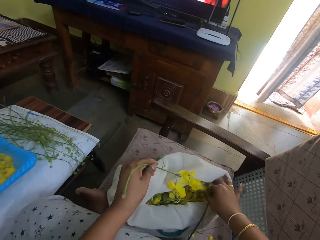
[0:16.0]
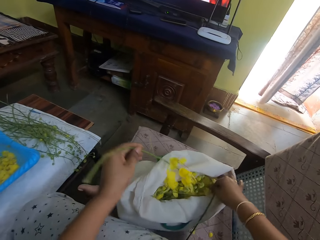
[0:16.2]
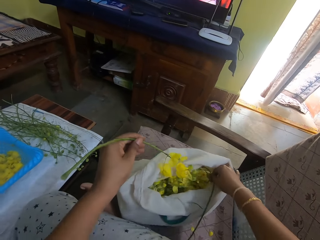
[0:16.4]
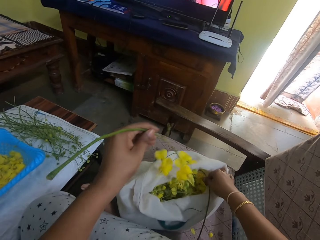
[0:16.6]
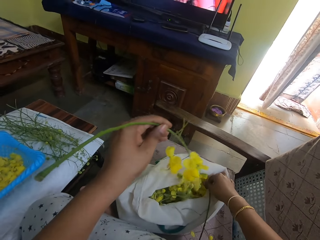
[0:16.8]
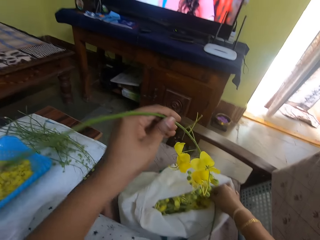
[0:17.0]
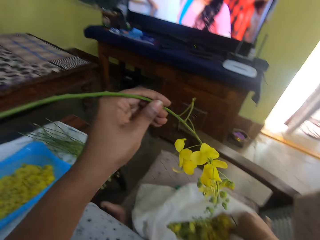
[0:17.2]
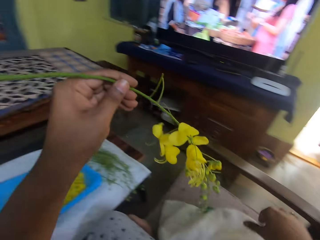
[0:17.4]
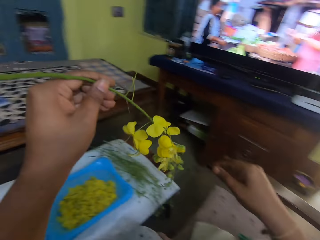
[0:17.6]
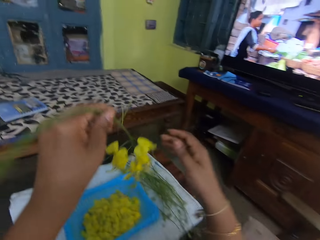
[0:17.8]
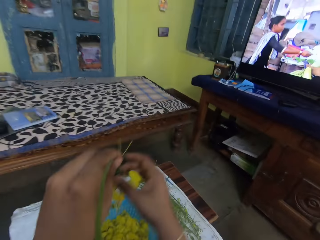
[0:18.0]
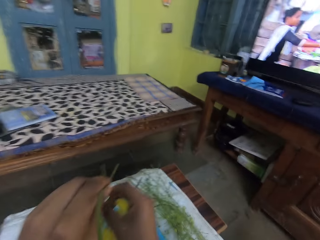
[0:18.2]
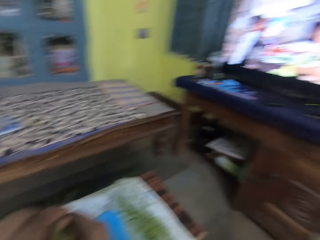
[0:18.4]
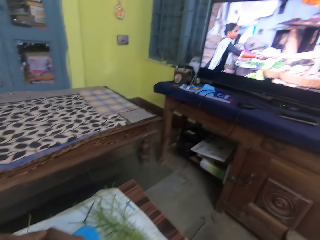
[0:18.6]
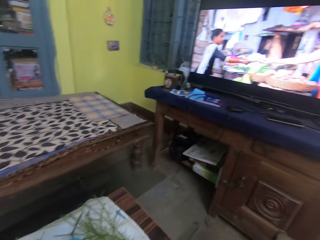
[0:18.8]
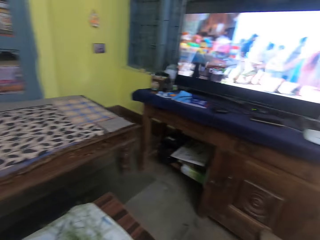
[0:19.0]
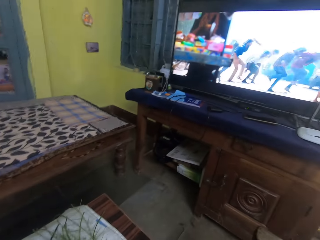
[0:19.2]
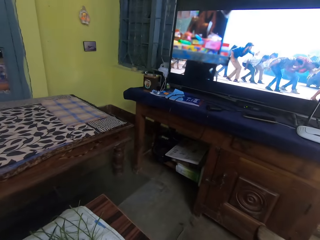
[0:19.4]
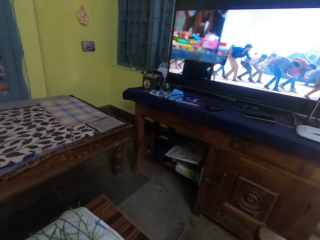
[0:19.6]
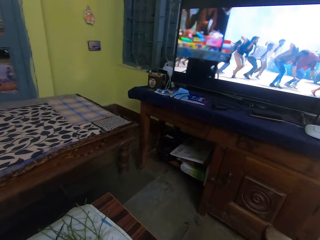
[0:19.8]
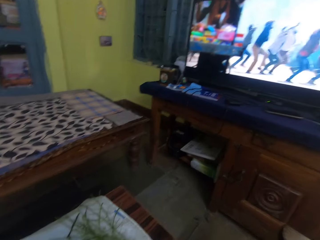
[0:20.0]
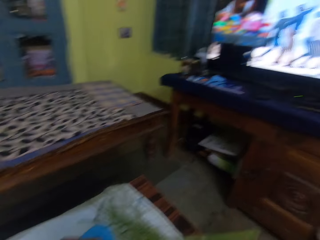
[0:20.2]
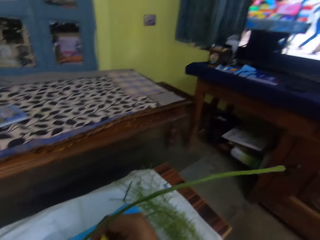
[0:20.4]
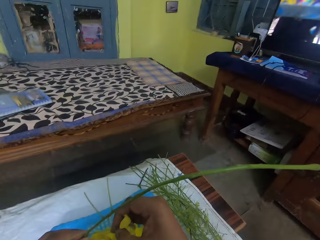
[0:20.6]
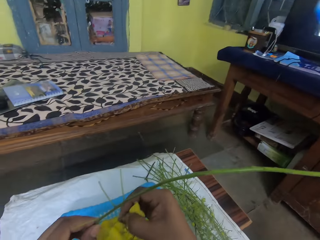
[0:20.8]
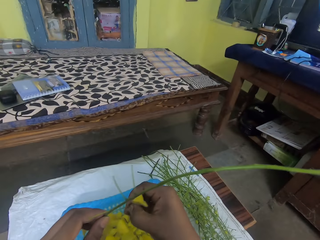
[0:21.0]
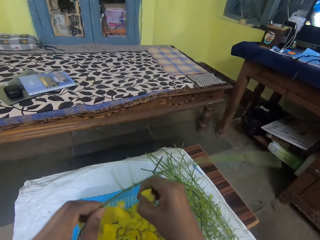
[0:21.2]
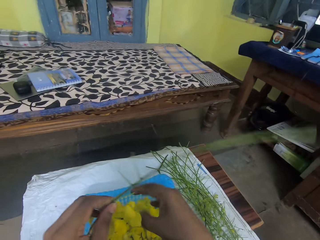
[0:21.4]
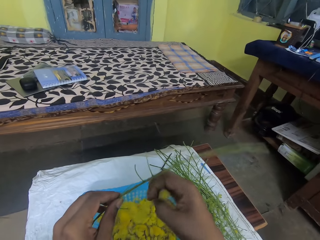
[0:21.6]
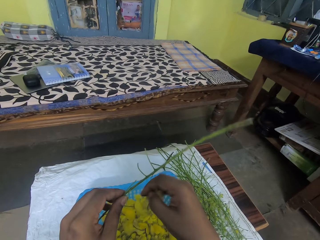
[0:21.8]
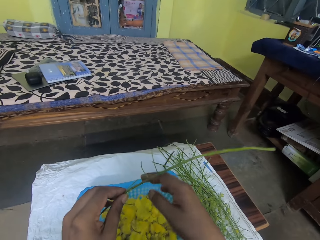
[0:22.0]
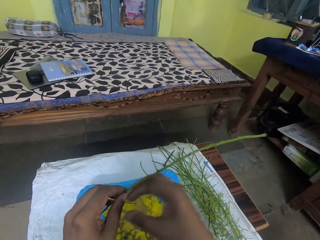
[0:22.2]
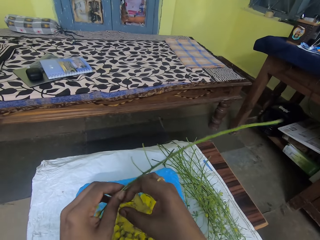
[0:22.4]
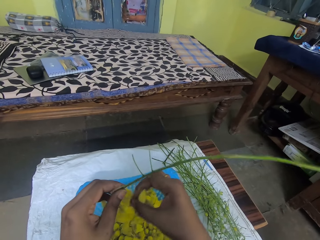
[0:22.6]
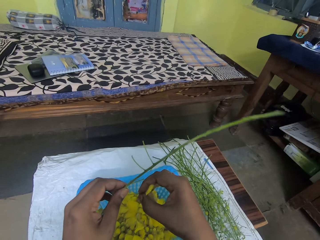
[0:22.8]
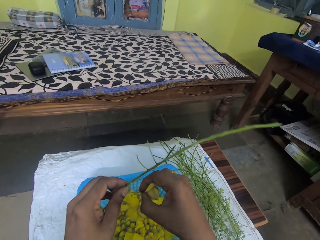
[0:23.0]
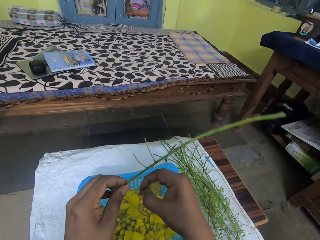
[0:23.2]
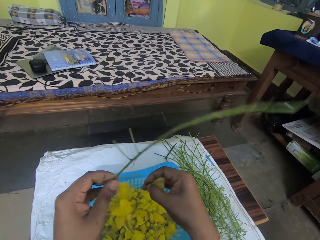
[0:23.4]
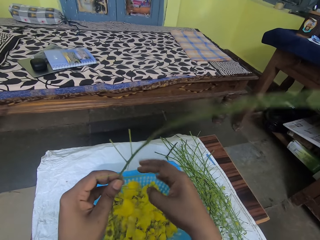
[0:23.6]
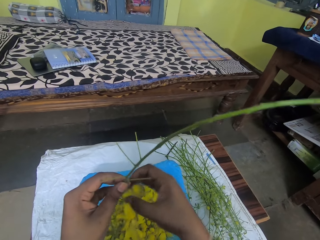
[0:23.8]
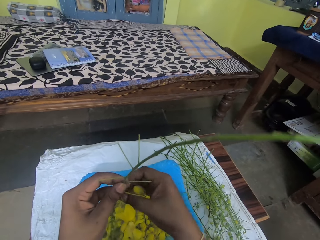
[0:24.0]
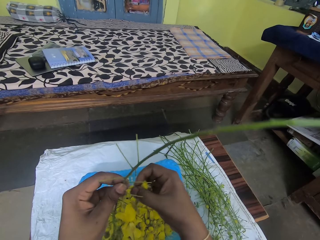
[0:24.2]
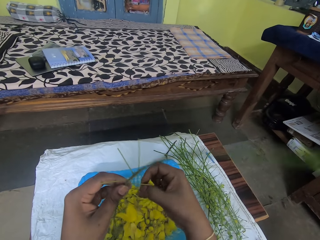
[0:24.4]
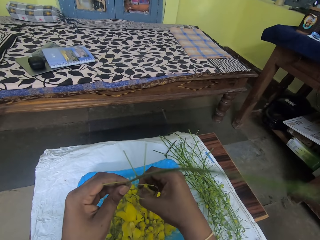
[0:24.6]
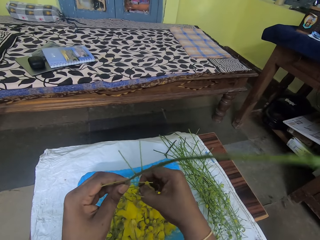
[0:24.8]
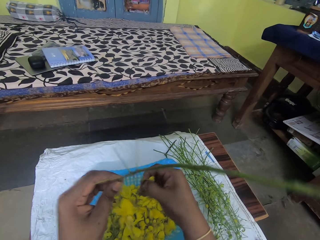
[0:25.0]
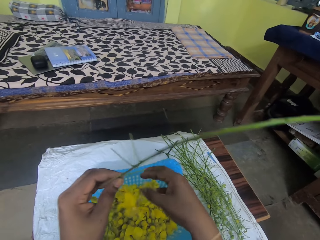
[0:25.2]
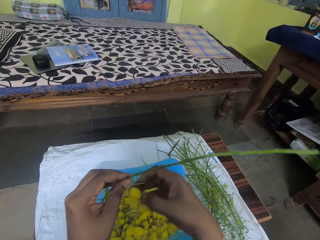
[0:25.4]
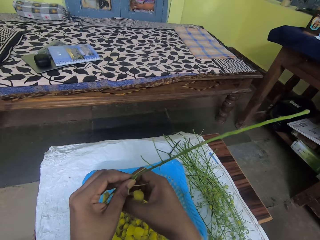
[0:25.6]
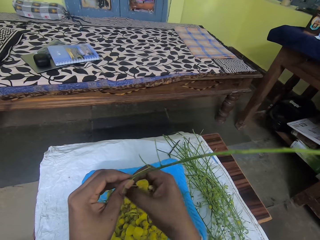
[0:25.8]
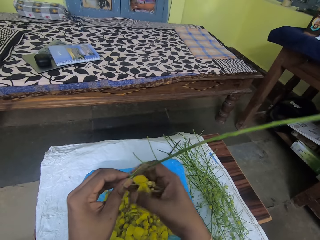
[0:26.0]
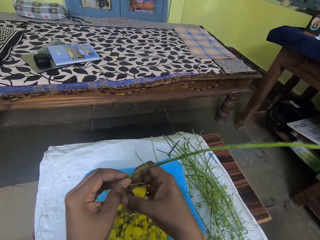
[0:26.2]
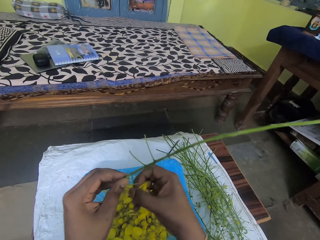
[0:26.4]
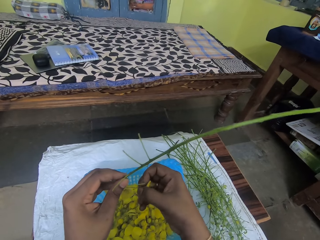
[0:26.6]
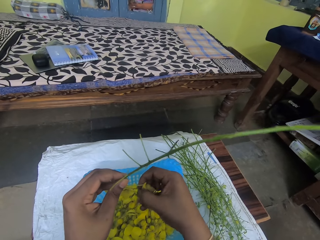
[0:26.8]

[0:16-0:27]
The camera wearer picks a flower from the shopping bag with her left hand. She looks at the television. She removes flower petals from the stem into a tray with her right hand.

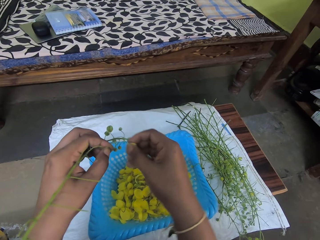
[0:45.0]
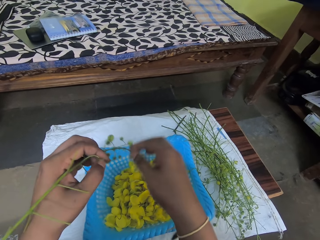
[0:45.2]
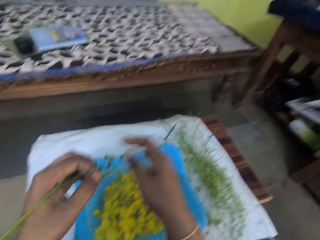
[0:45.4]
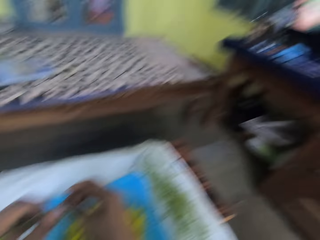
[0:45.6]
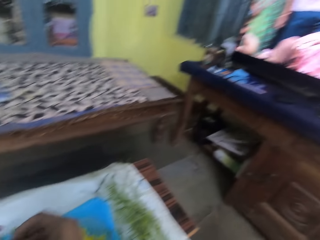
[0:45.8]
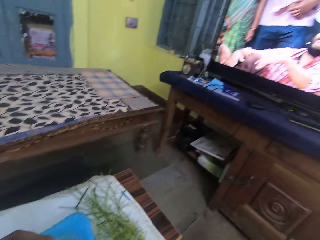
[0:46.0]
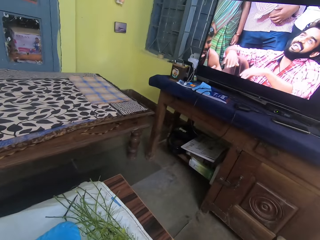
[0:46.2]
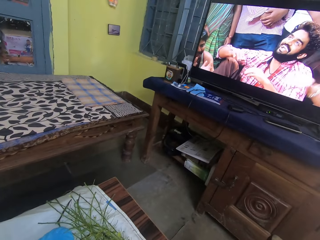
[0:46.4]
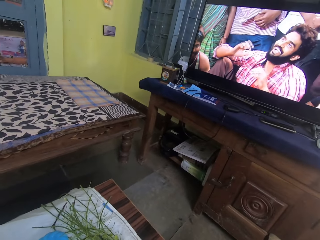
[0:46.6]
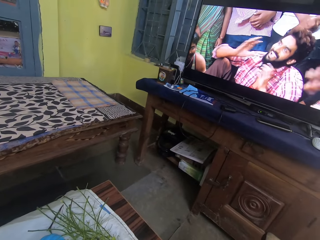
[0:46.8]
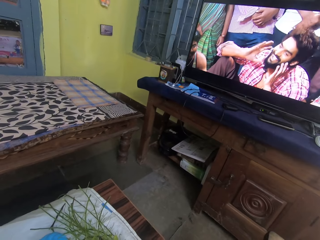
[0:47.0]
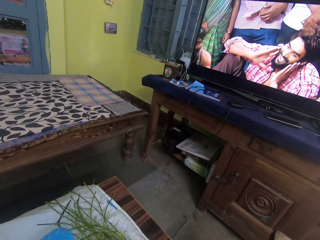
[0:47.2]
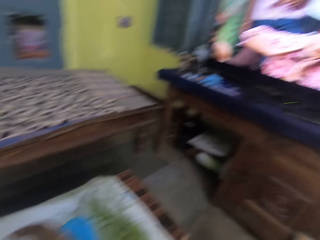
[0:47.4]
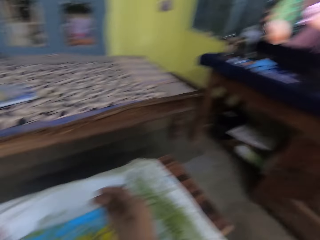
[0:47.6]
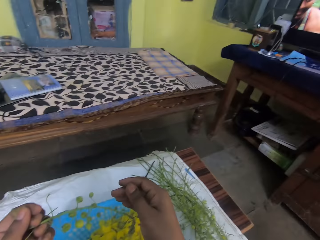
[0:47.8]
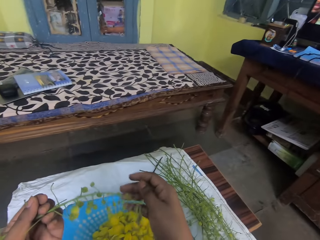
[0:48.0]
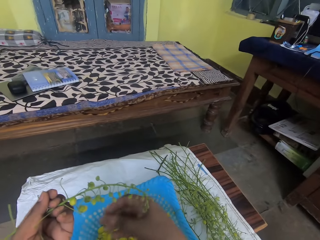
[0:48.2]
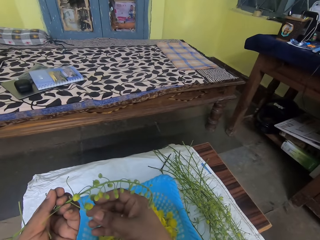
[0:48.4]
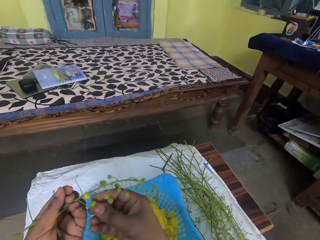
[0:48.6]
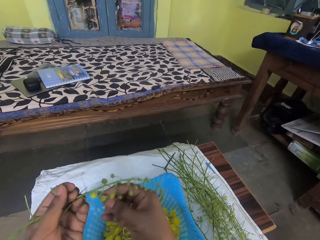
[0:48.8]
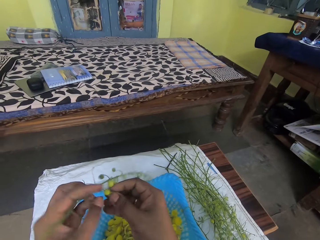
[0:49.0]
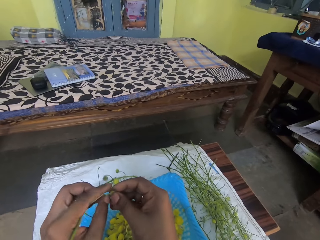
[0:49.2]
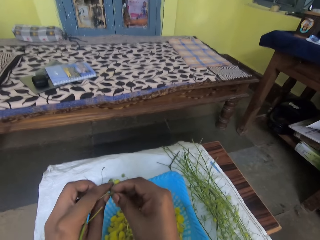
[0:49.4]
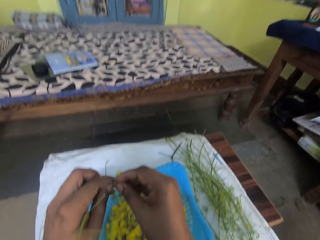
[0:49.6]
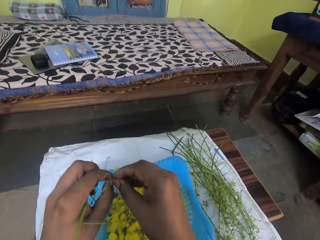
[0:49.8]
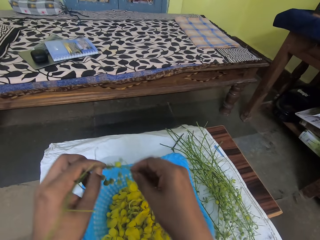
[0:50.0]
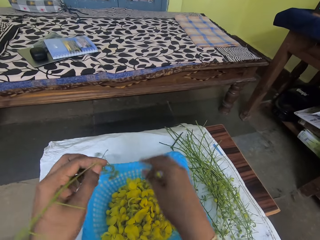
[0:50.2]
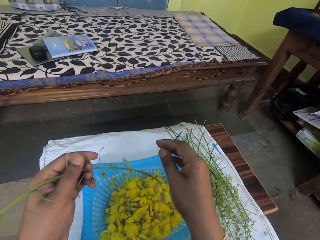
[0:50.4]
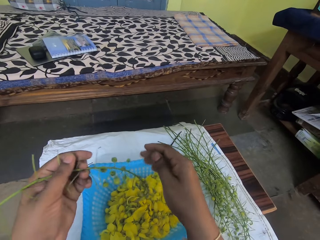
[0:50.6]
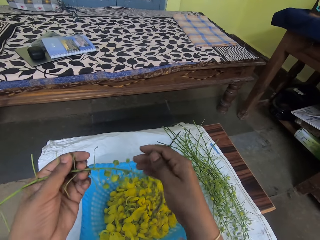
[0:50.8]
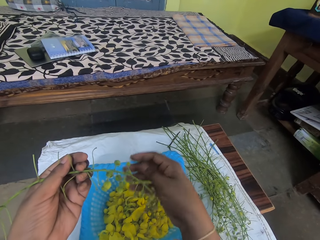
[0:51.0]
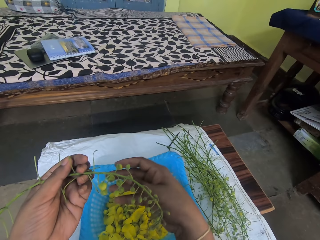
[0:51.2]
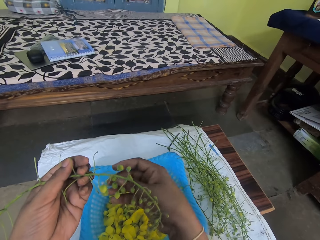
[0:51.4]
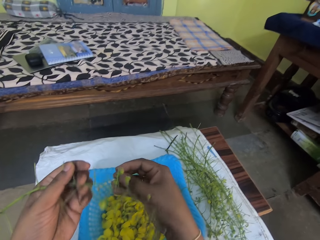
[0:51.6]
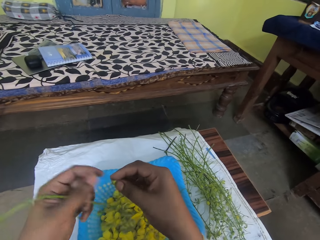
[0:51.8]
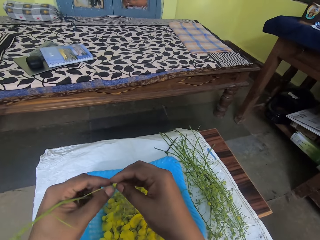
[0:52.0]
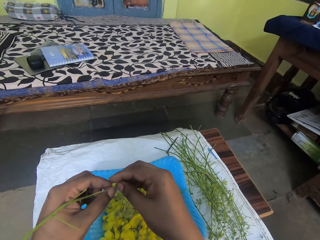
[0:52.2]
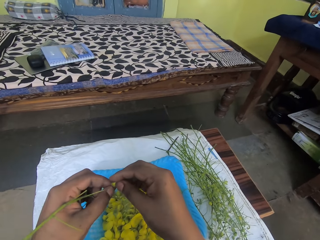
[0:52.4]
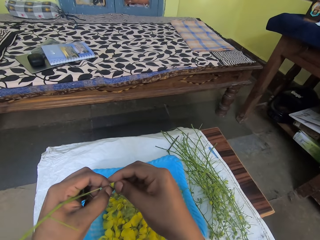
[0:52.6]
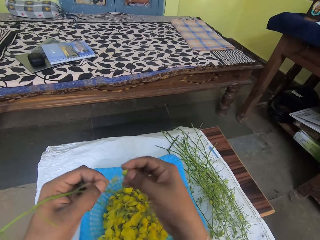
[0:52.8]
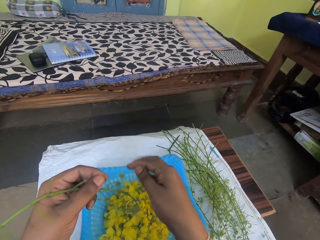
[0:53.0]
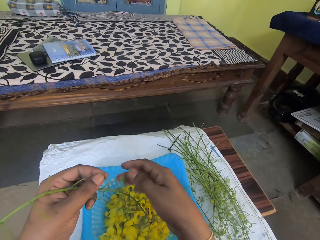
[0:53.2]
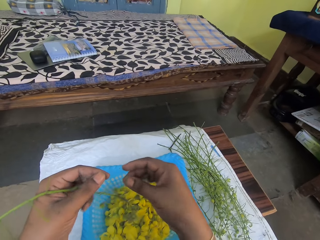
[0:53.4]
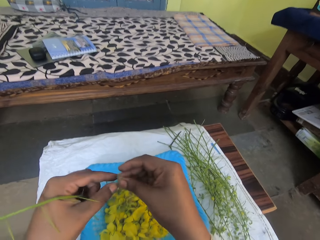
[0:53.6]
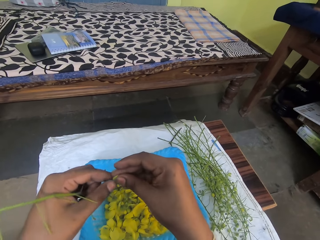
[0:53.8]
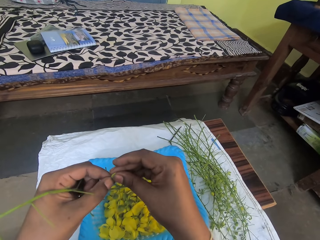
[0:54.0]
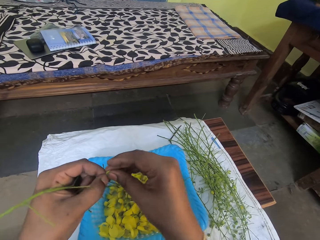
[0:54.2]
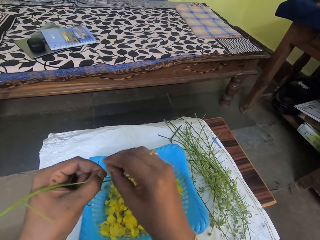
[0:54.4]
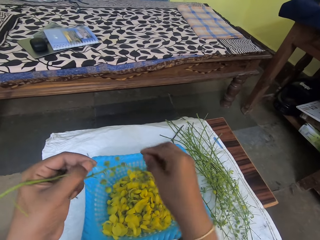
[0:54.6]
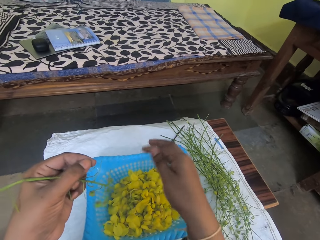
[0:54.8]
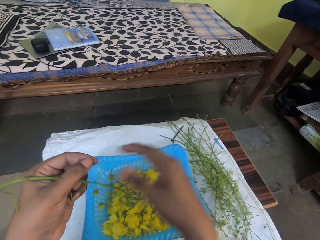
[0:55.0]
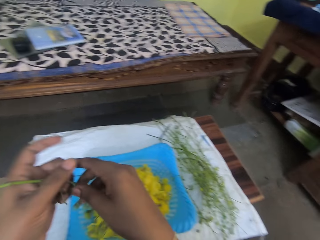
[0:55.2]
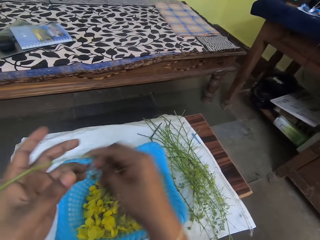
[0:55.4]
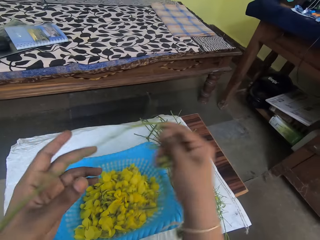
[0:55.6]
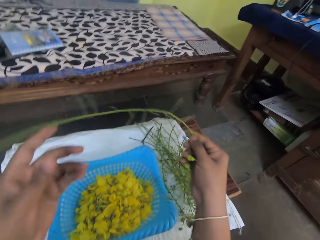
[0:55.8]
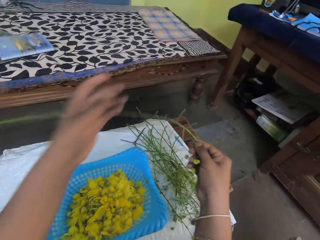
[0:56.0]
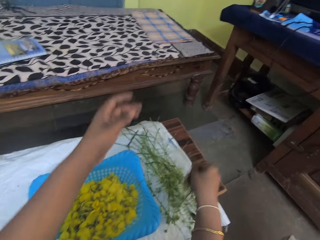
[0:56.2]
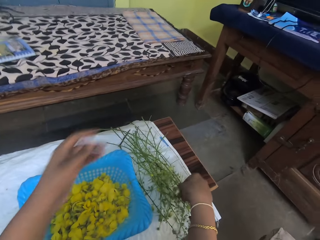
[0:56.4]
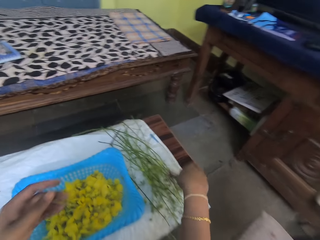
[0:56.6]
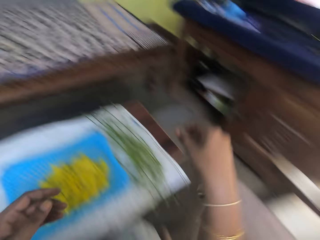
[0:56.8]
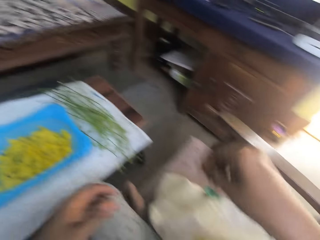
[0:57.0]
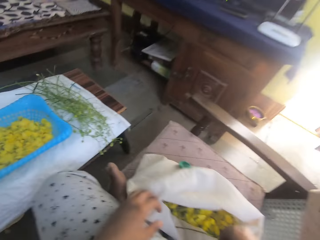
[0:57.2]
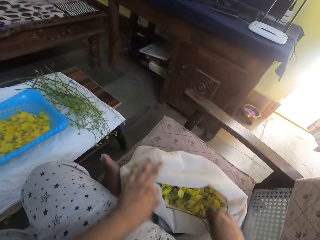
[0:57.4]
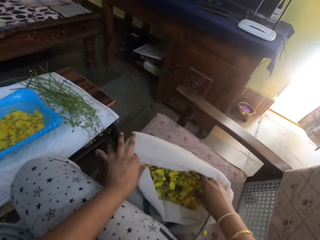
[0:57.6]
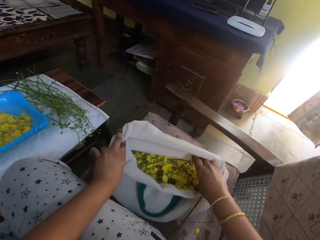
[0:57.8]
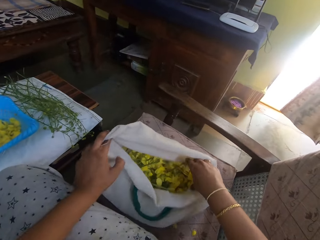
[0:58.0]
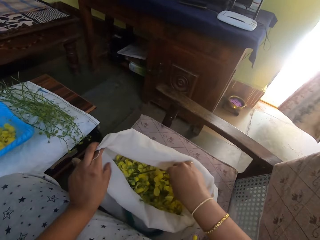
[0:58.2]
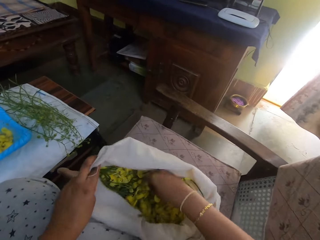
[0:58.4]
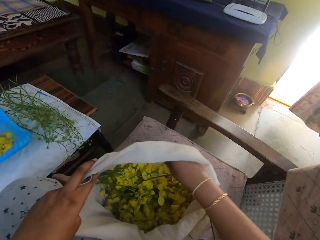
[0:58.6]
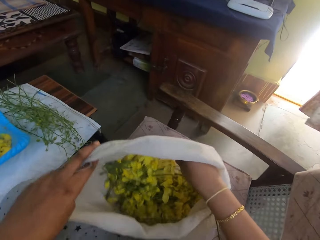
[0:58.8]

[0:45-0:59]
The camera wearer looks at the television. She prunes the flowers. She drops the stem on the table with her right hand. She opens the shopping bag with both hands and holds the bag with both hands.
